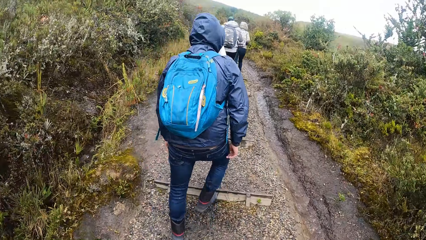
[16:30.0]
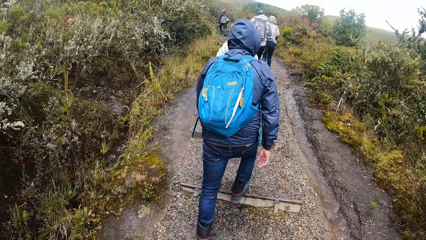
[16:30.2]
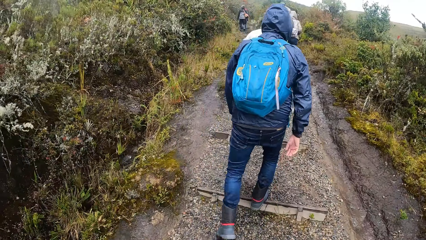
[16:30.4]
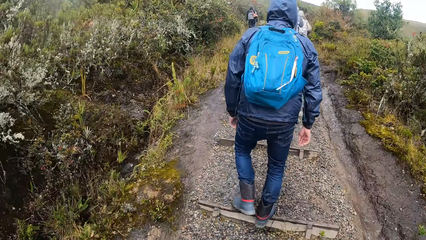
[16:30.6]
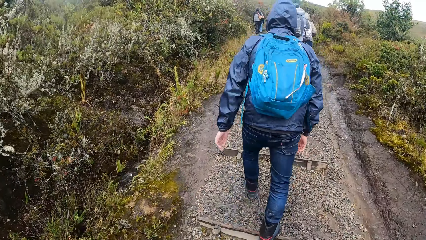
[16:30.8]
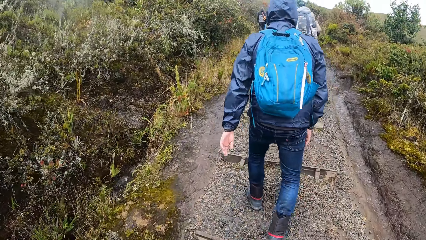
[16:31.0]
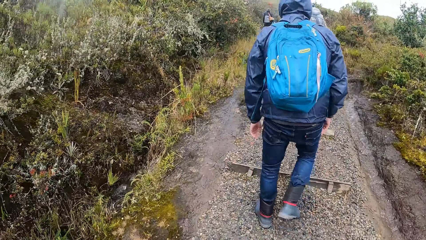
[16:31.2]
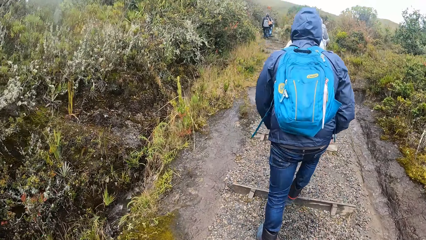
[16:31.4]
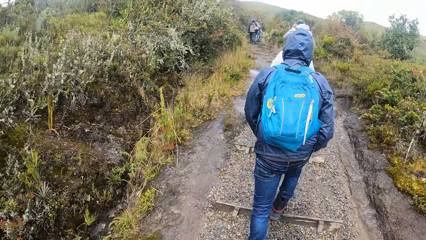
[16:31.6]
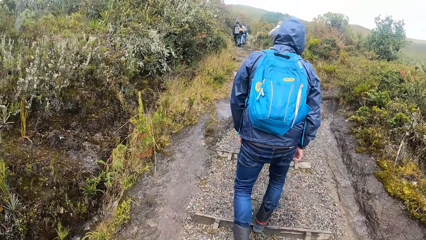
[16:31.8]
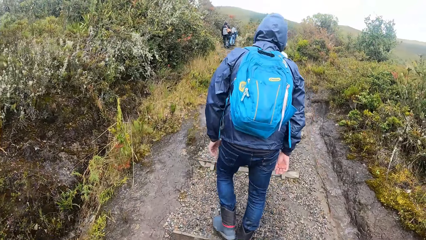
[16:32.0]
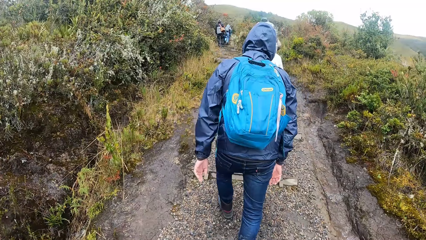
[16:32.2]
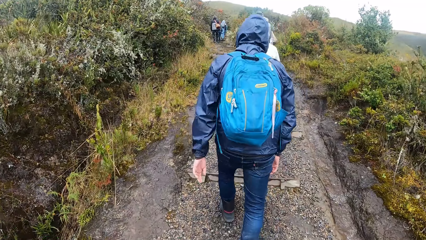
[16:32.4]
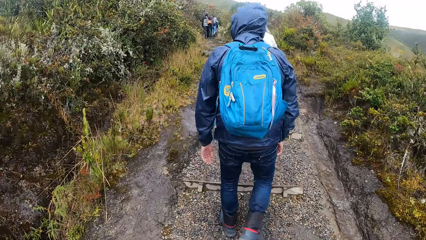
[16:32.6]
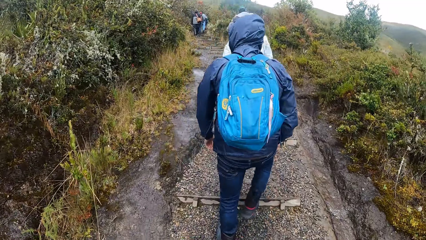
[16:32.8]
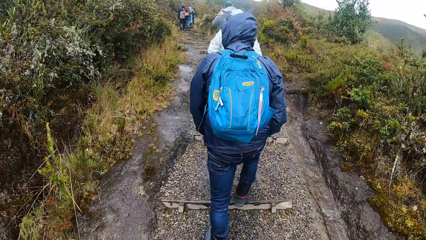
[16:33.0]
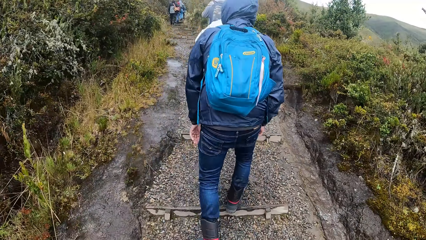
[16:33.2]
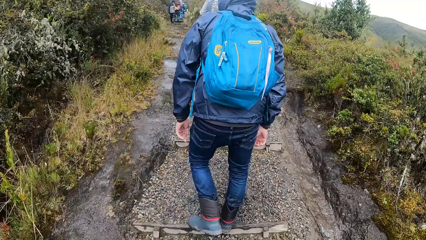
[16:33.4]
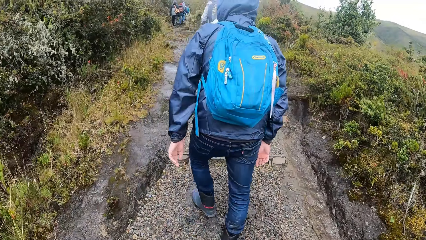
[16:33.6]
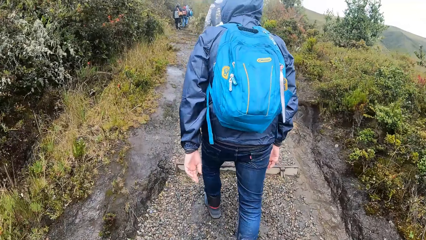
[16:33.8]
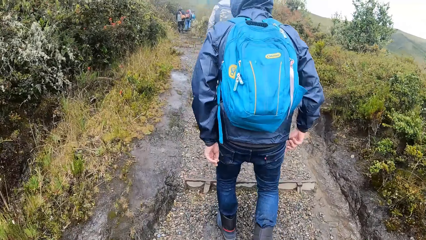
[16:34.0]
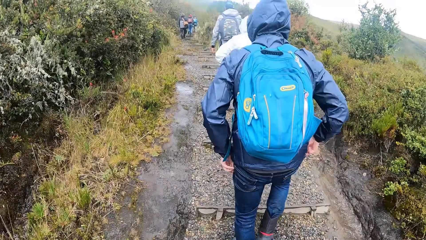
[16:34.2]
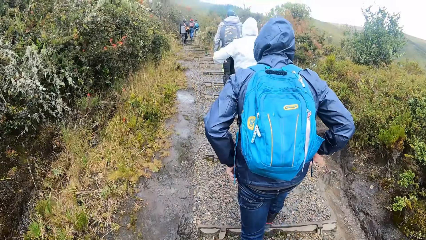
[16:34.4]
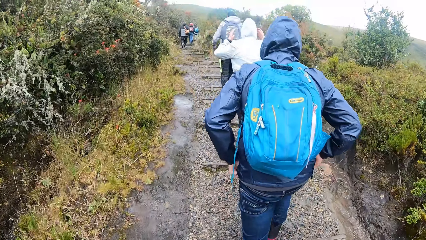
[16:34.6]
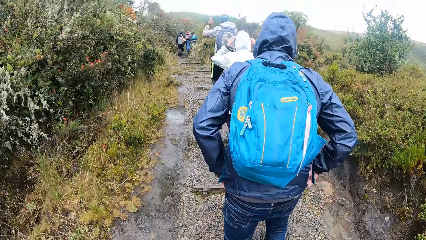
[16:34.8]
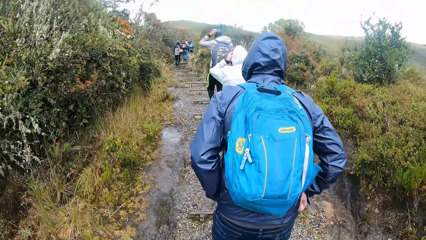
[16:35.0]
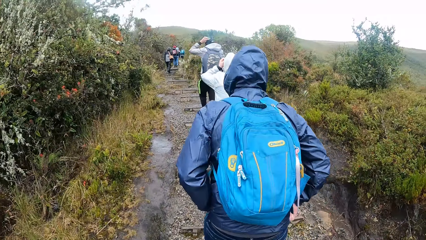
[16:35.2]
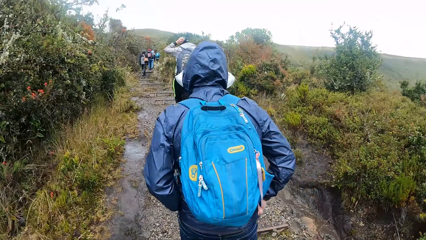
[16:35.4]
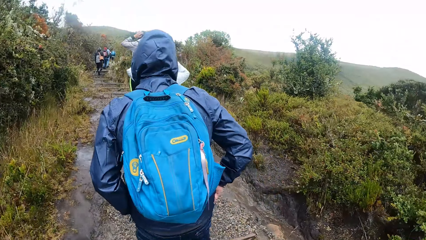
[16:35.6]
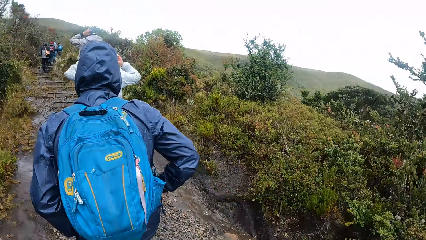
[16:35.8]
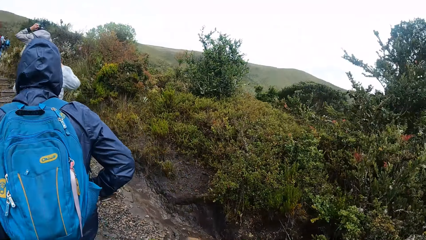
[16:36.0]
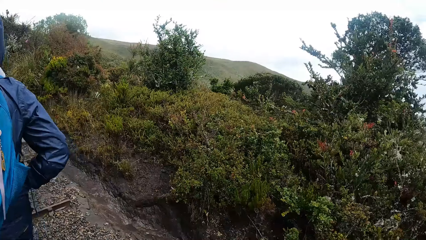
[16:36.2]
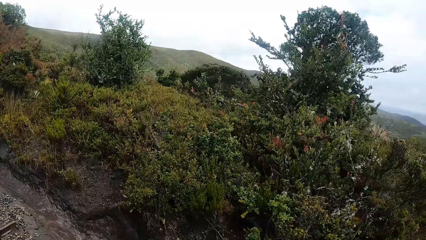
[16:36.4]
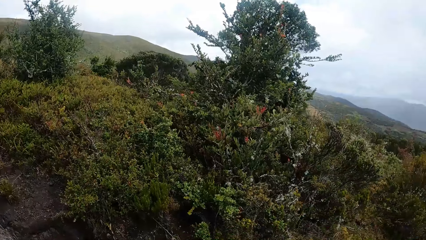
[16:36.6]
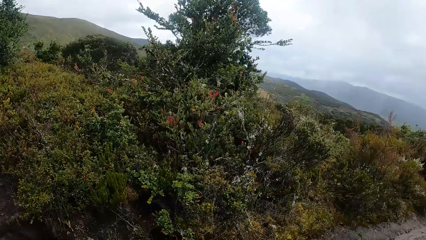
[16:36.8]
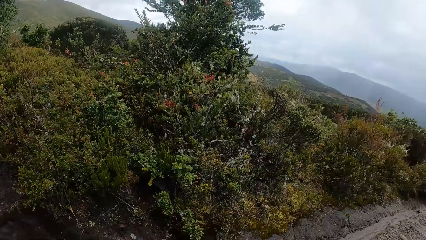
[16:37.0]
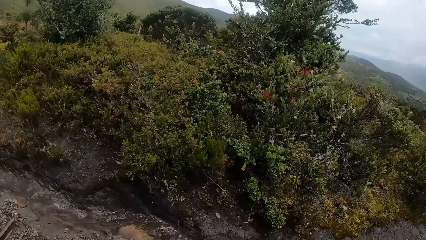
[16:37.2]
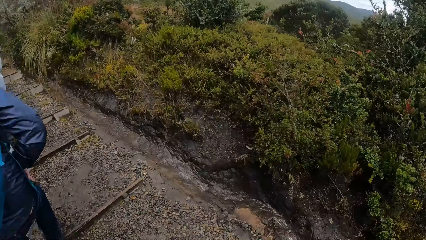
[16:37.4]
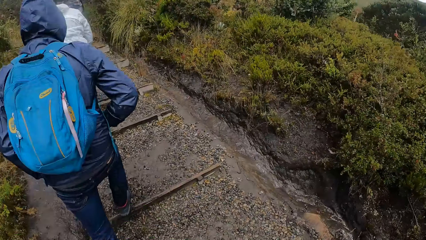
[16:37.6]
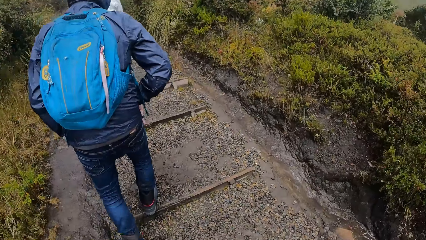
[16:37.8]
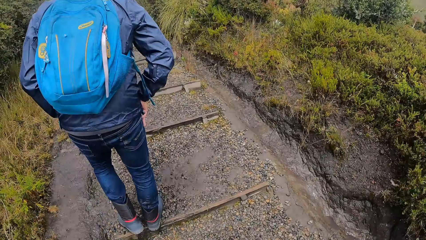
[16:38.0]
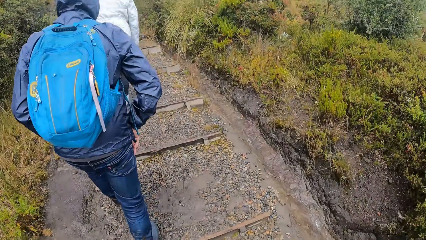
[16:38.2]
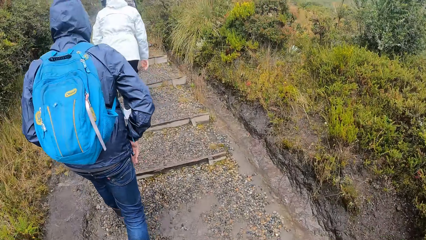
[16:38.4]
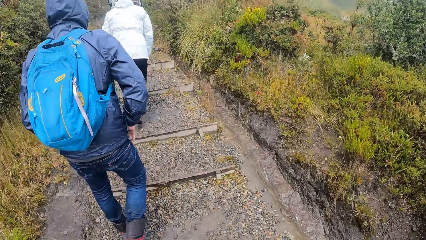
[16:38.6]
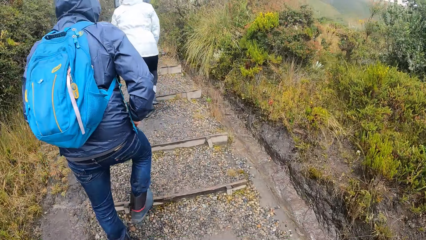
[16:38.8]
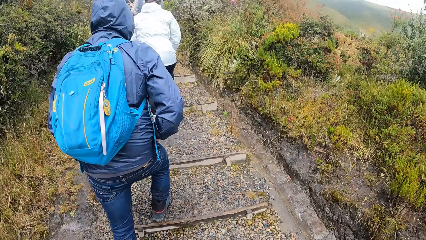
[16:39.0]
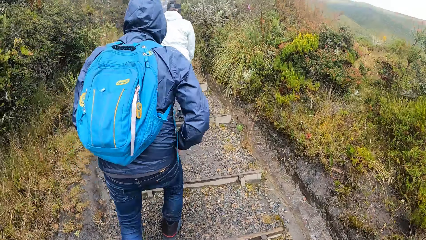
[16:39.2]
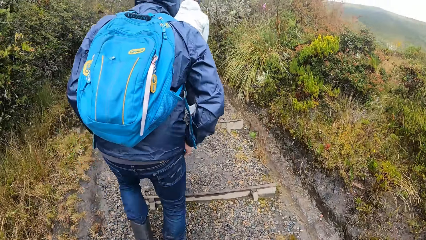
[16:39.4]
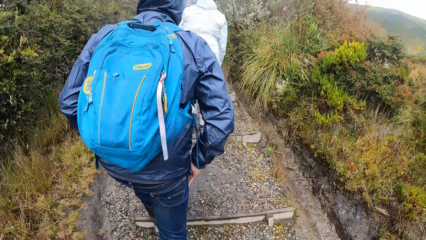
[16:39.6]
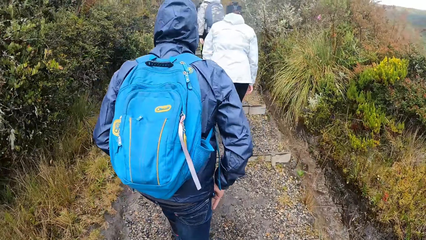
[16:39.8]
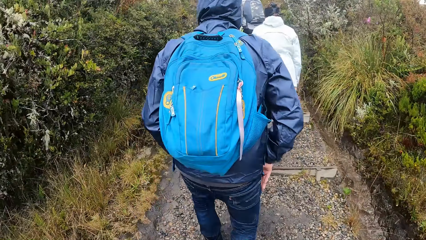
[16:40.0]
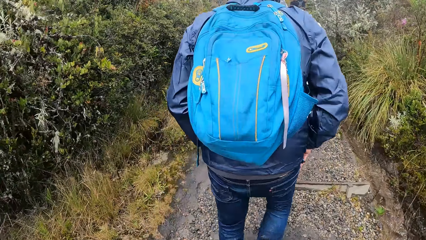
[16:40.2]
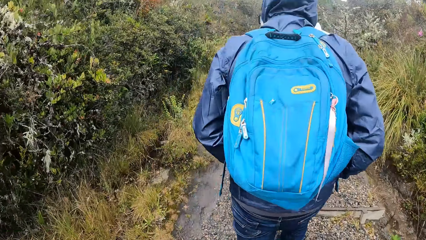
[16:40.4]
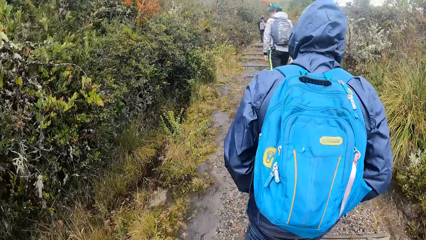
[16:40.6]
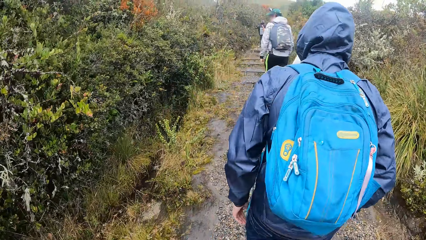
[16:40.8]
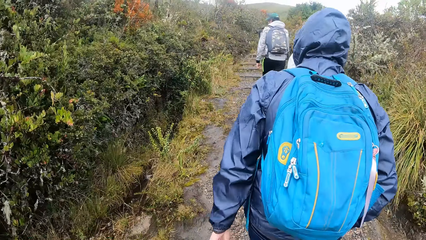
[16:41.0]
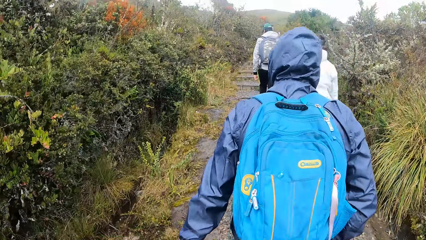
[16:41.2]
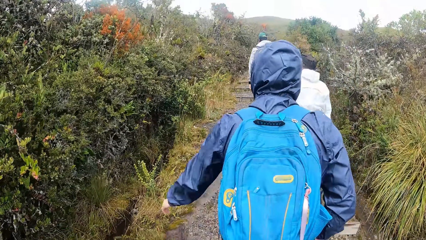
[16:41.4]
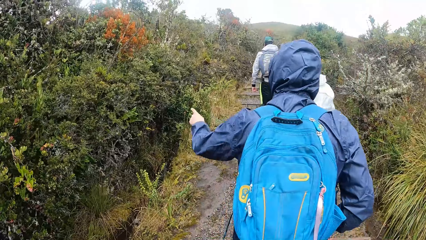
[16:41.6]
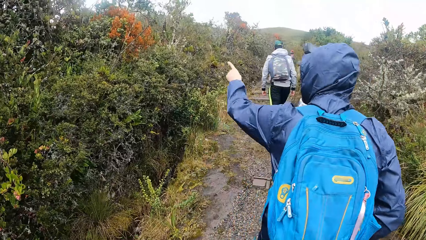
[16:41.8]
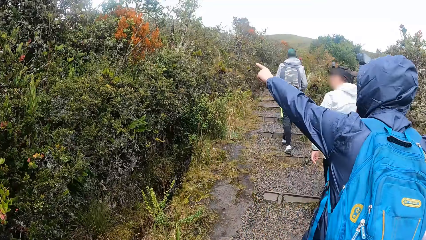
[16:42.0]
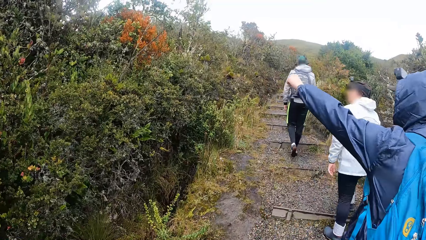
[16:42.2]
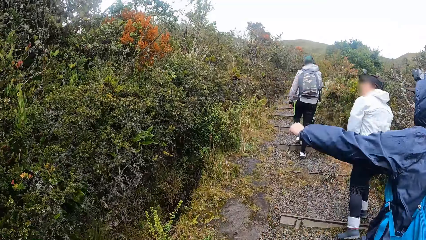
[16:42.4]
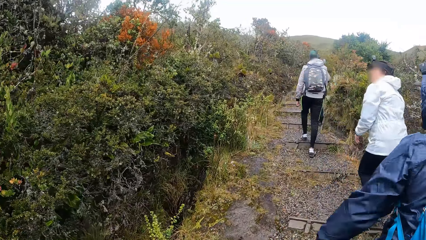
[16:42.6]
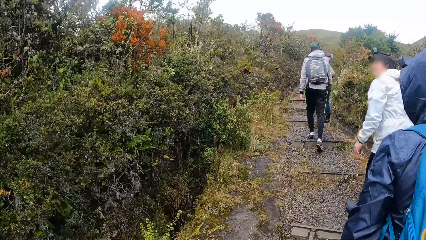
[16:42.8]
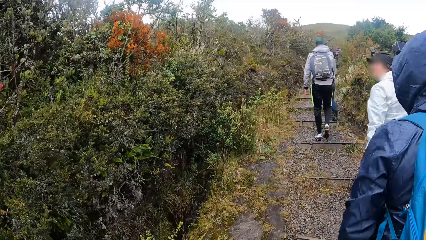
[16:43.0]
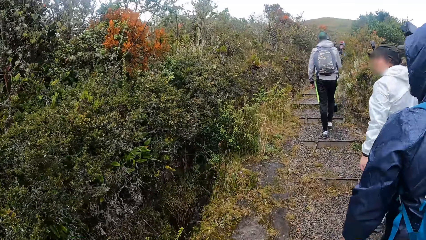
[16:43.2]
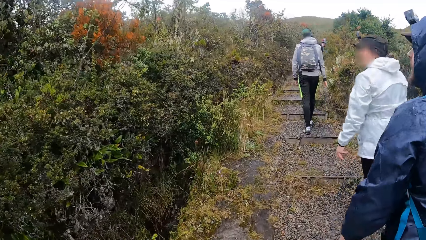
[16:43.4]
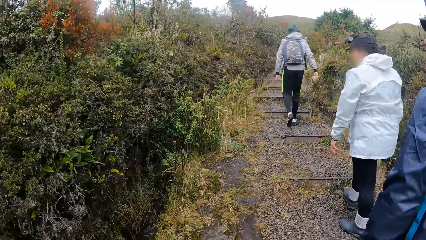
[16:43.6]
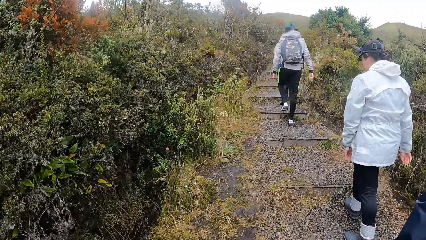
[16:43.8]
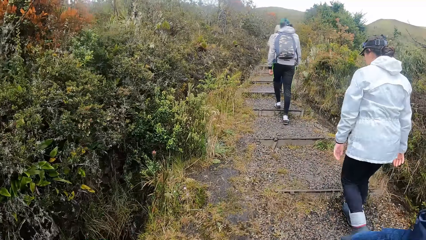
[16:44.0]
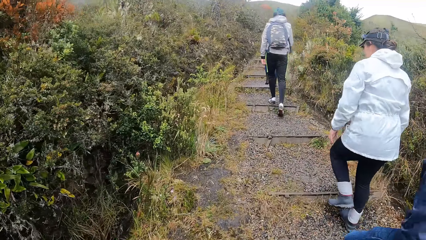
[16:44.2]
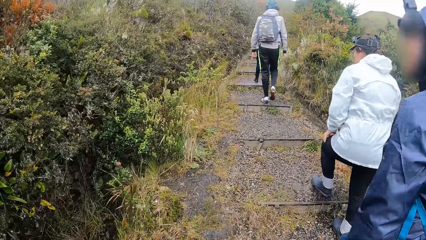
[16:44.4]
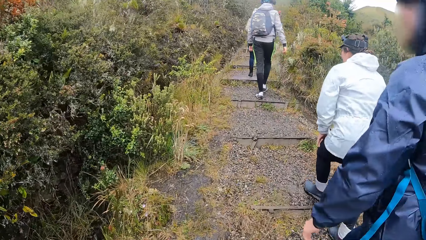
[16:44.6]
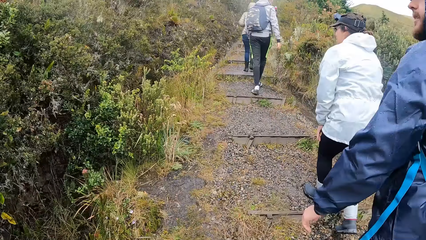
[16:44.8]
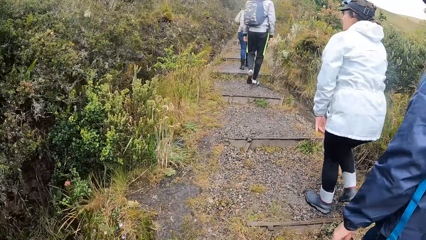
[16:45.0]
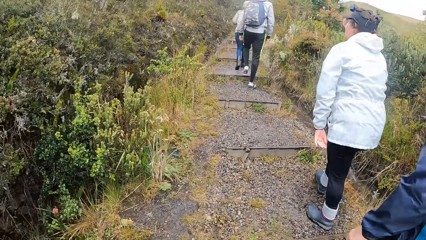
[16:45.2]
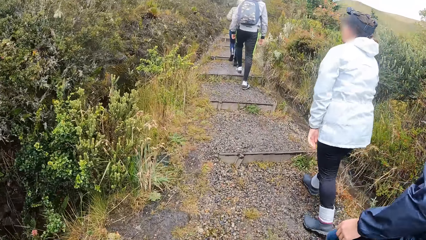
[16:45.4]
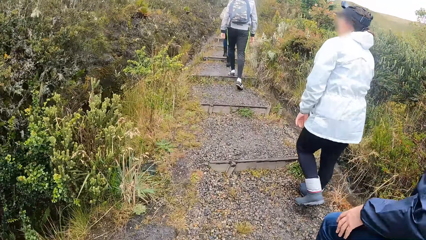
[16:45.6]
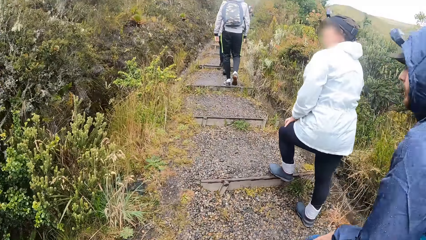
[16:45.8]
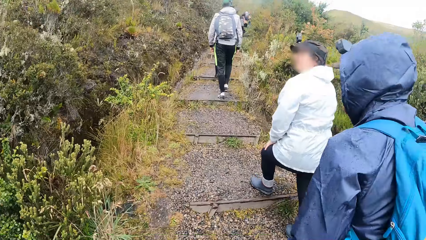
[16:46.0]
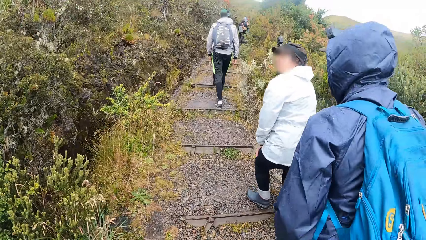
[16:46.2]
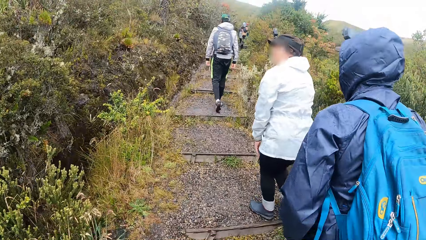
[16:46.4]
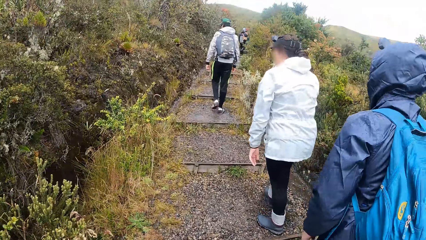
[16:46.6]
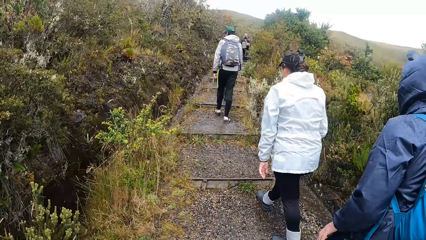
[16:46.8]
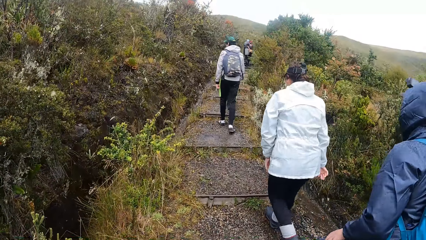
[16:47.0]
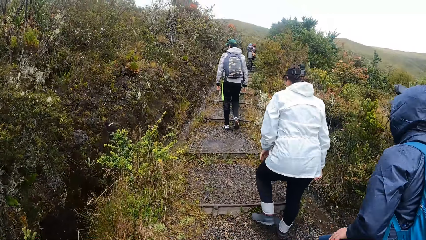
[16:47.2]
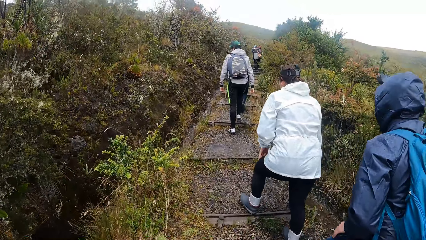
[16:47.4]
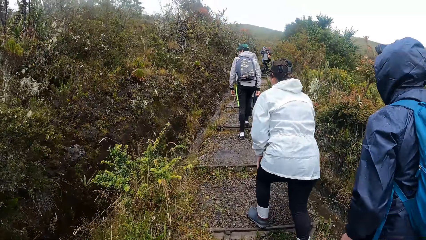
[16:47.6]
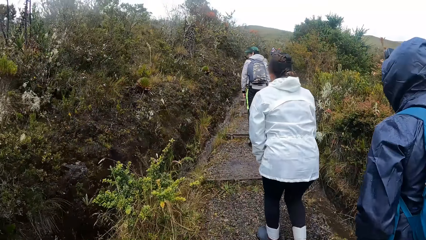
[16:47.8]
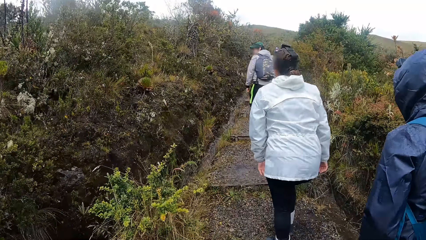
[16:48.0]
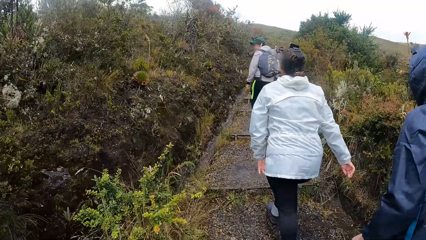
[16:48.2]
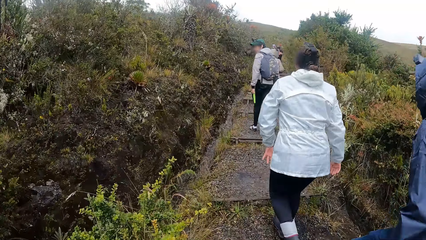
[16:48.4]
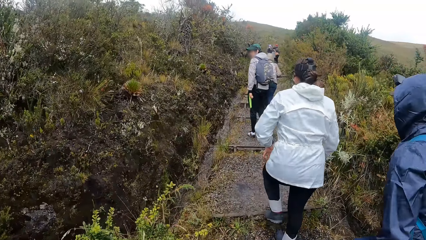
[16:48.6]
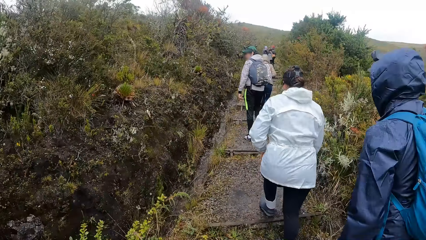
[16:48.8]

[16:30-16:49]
The man adjusts his camera on his head with both hands. The woman adjusts her camera on her head with both hands. The man adjusts his camera on his head with both hands. The camera wearer looks around the surroundings and walks around. The woman places her left hand on her left leg on the pathway. She does this repeatedly.
